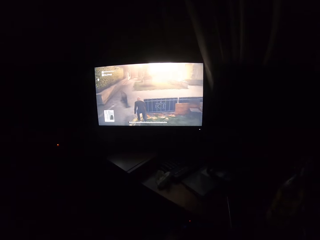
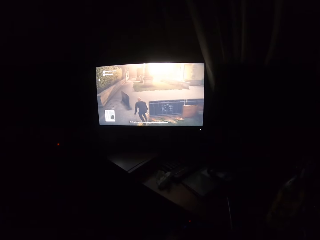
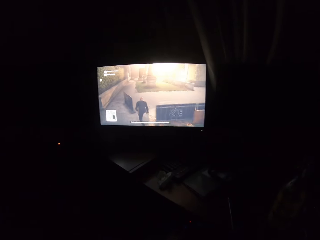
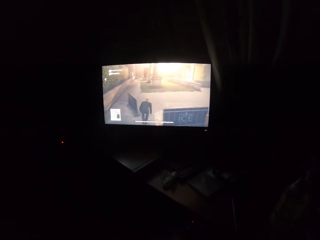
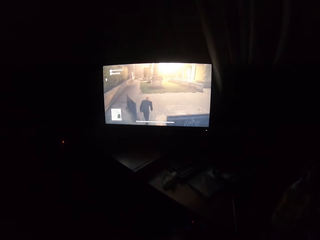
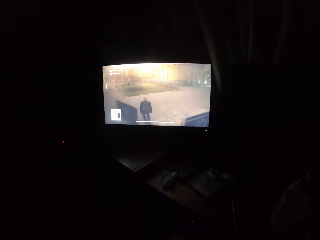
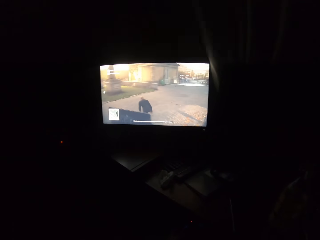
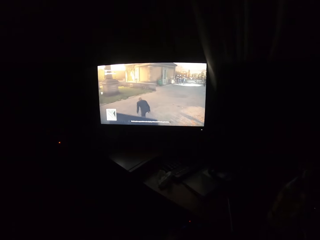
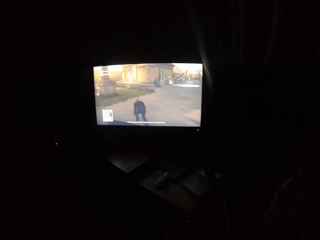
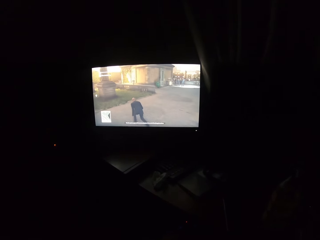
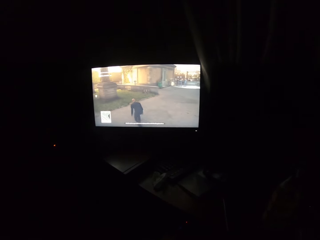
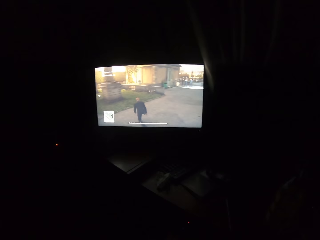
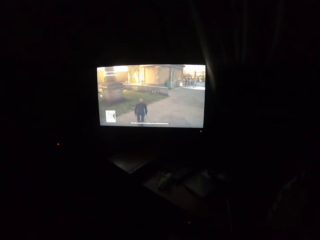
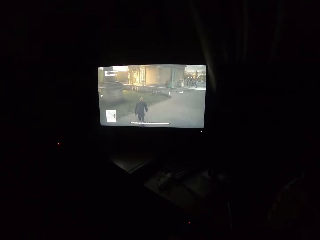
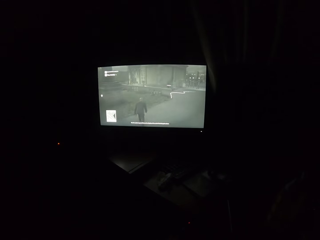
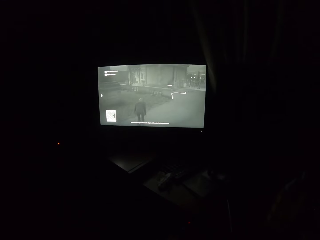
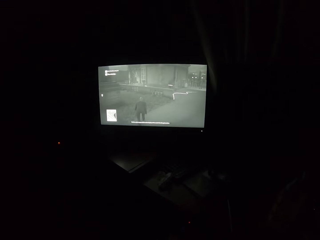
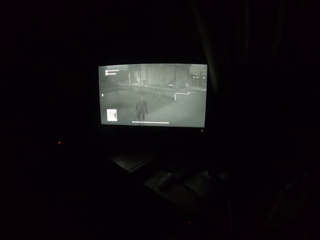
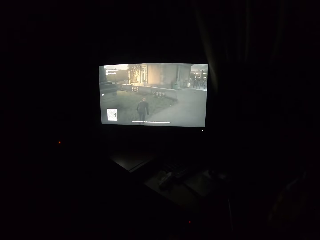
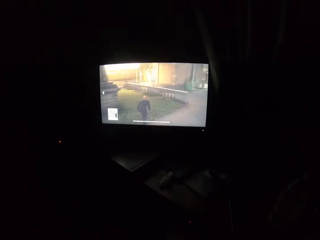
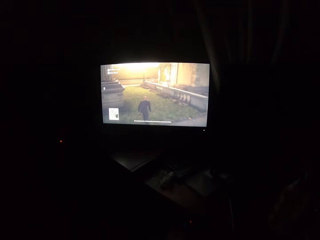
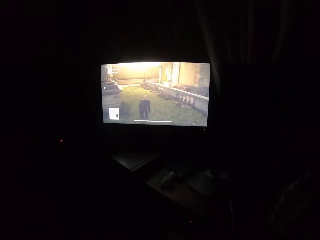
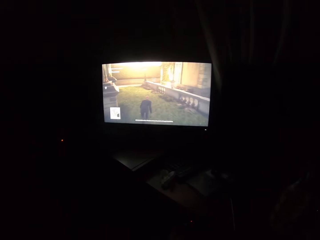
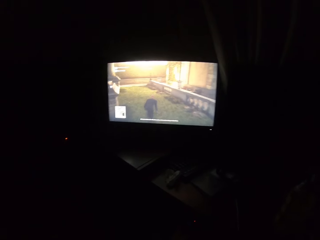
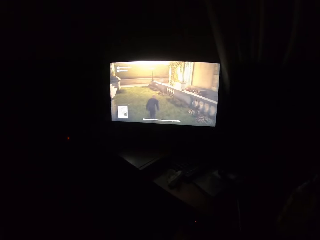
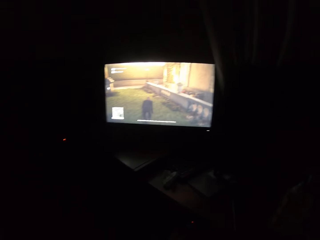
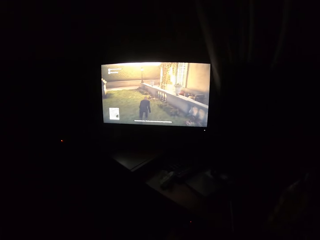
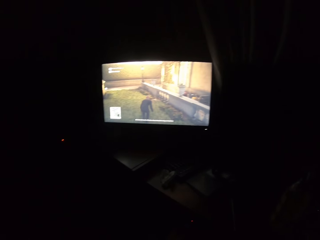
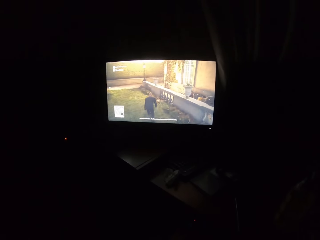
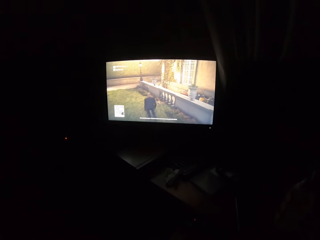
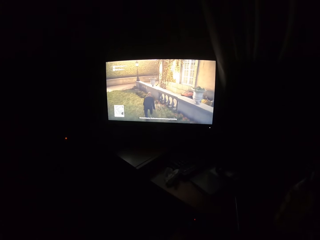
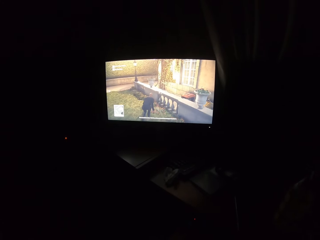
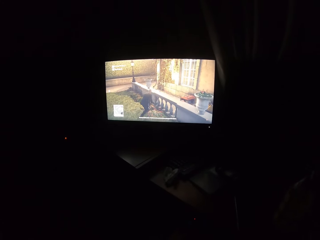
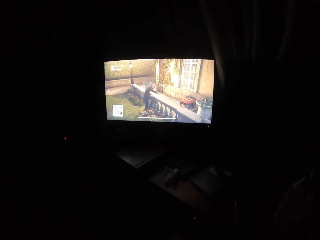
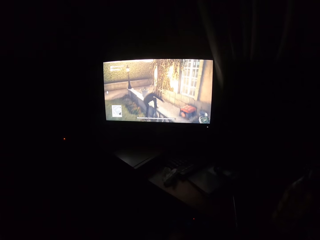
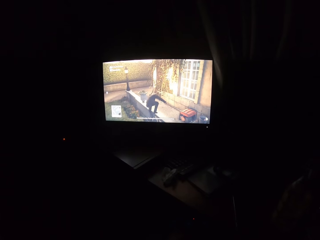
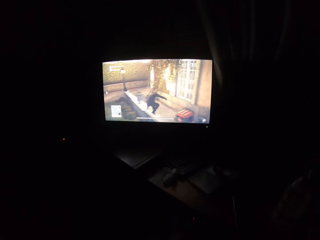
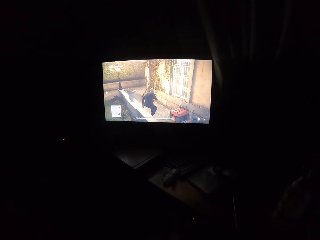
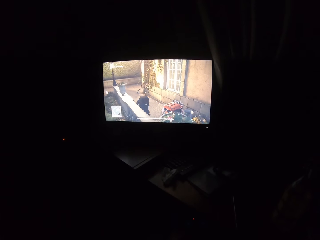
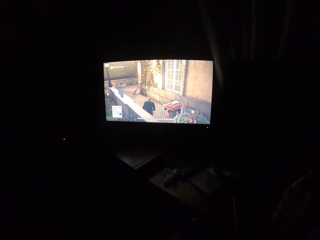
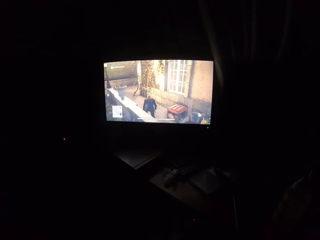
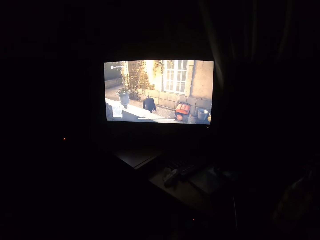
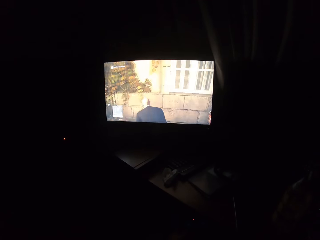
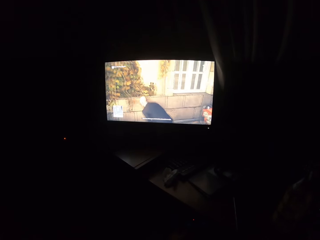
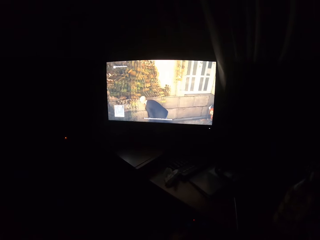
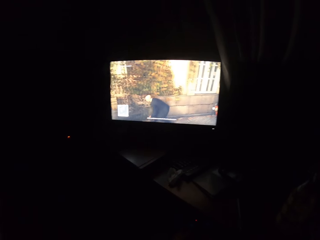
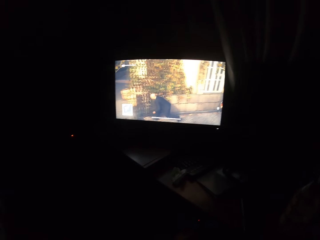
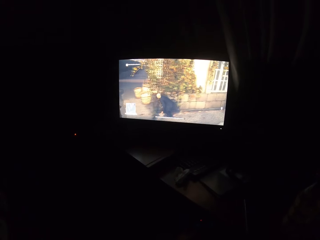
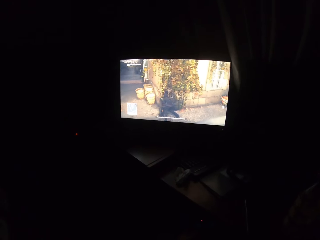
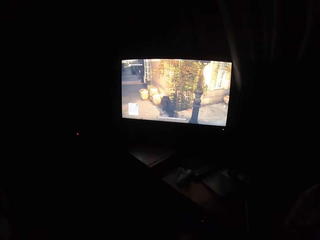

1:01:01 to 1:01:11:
The camera wearer turns to the side. They play a video game on the screen.

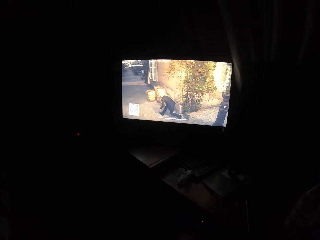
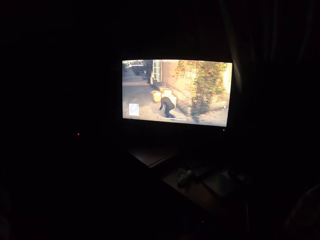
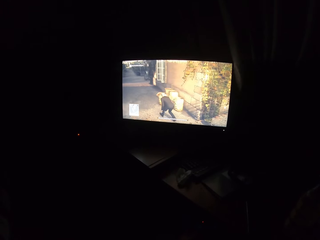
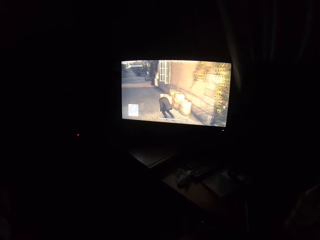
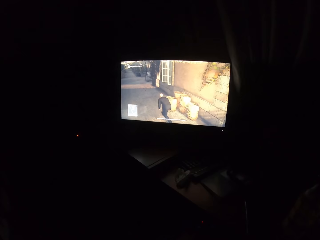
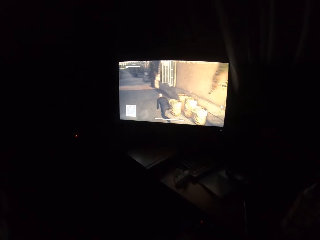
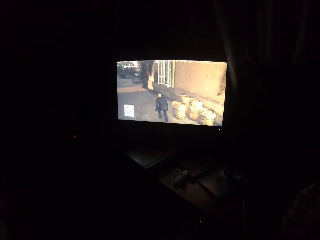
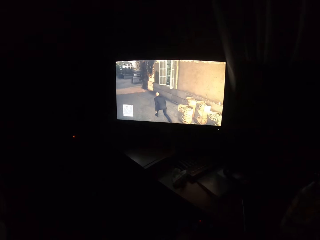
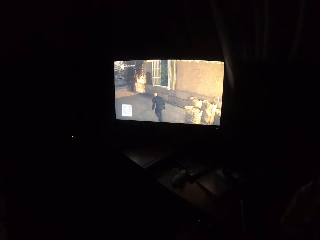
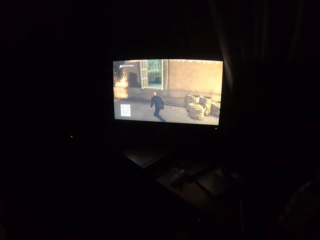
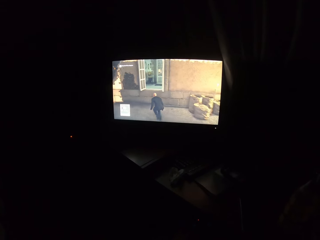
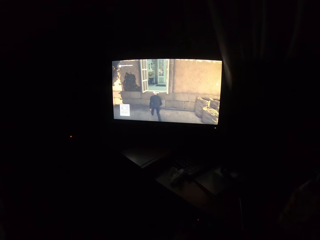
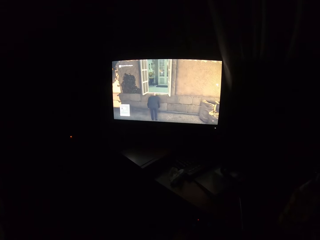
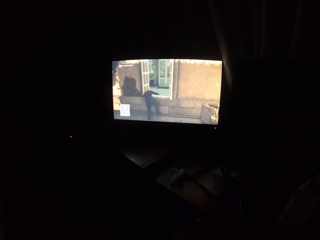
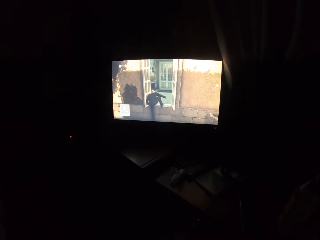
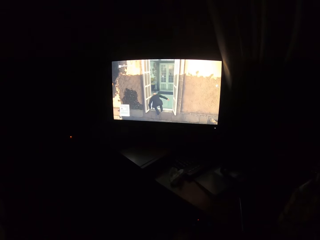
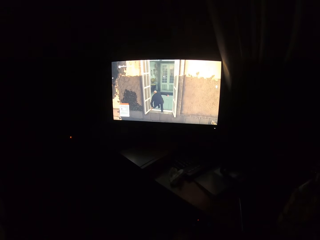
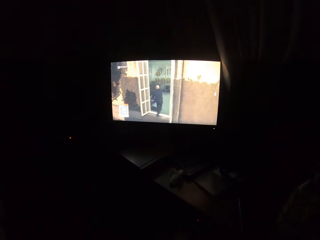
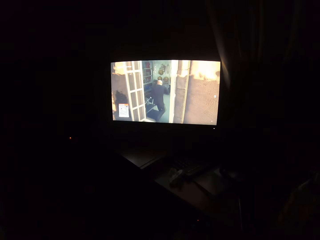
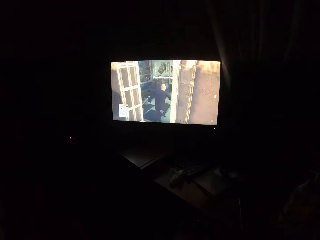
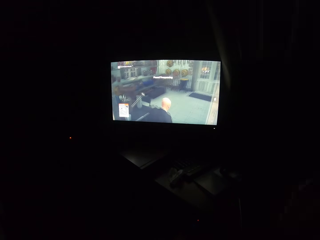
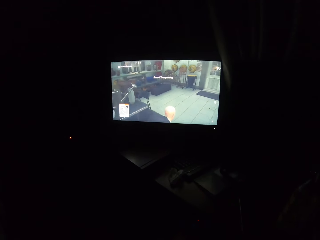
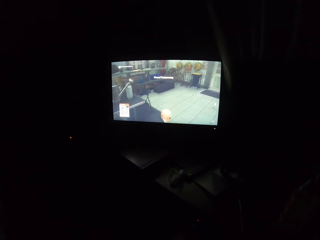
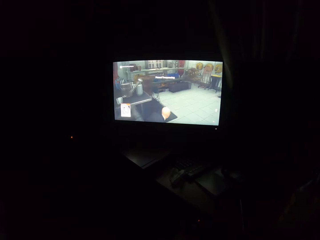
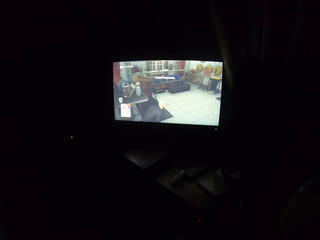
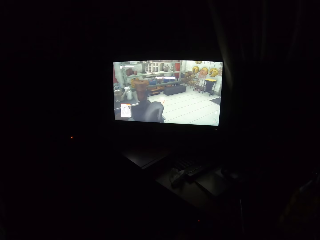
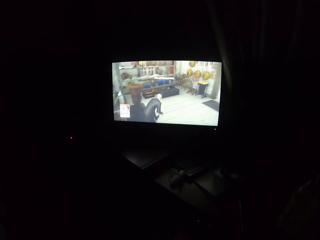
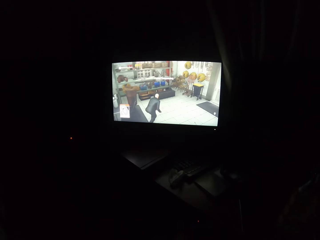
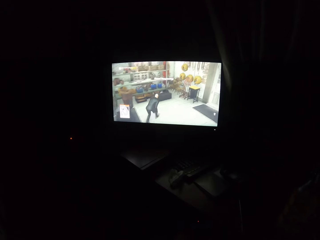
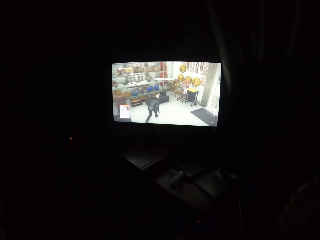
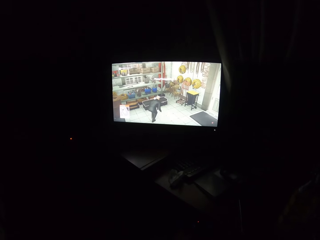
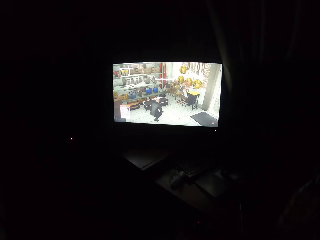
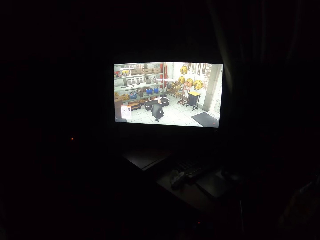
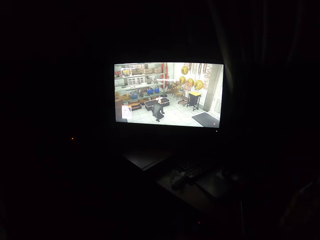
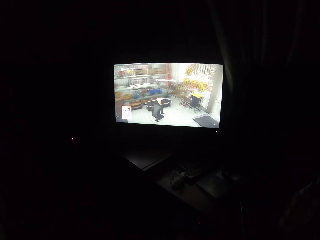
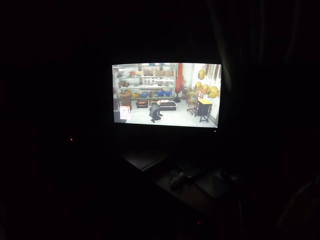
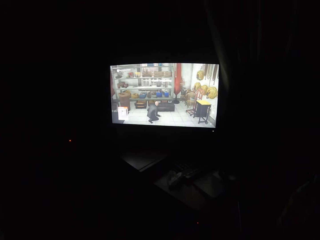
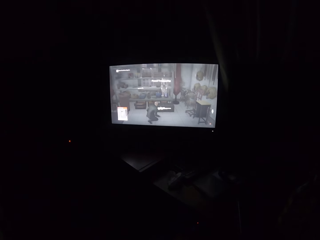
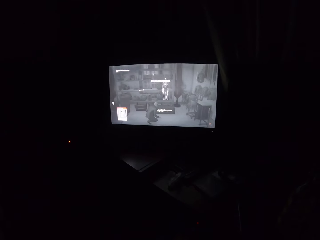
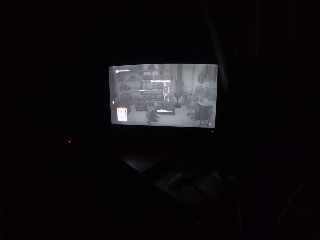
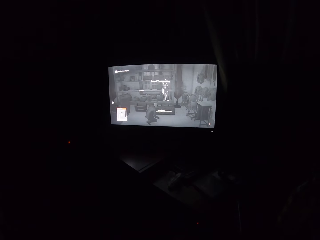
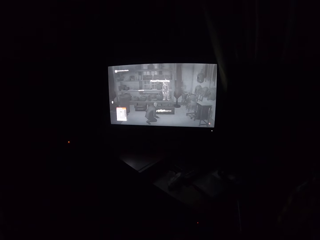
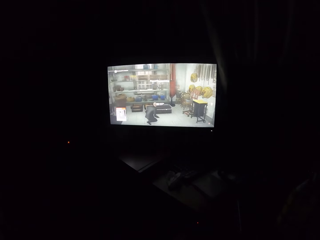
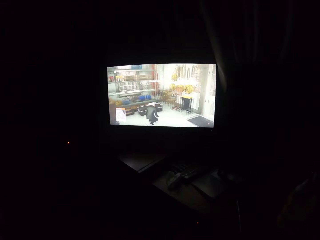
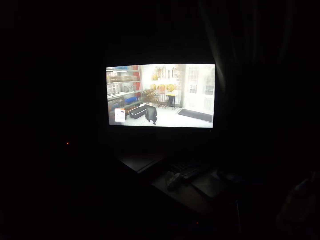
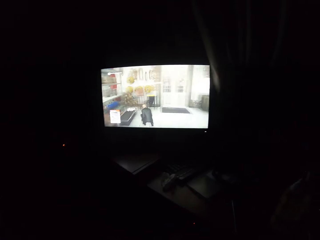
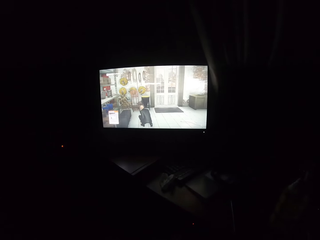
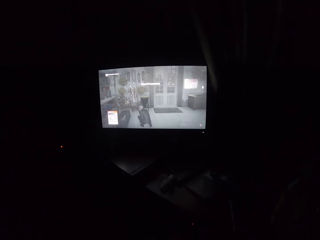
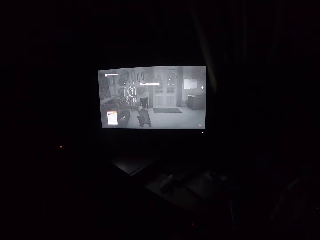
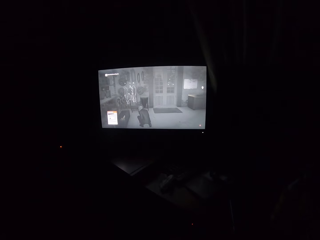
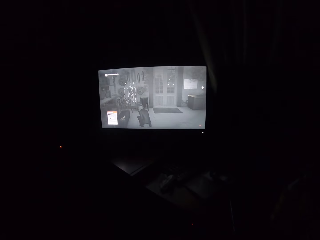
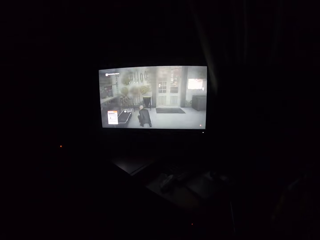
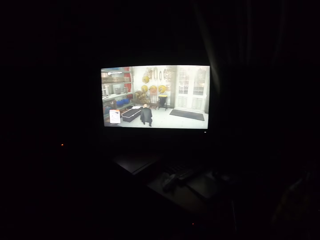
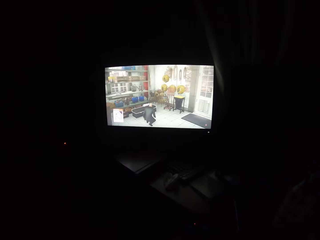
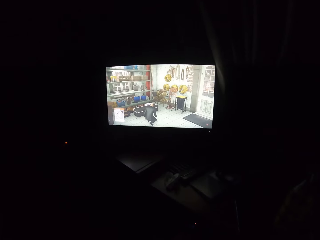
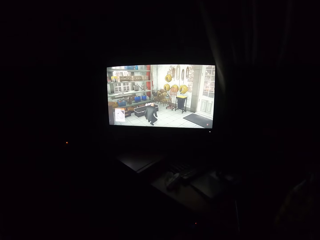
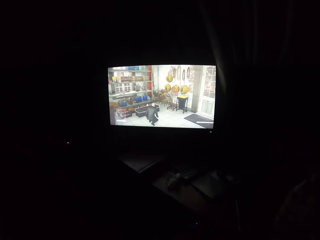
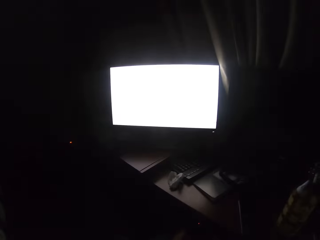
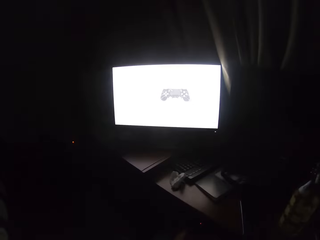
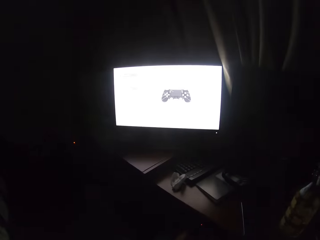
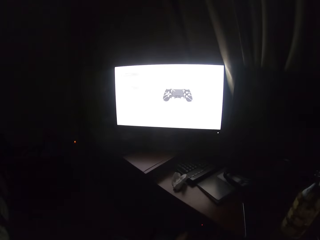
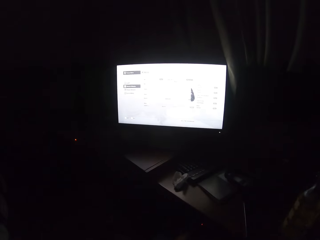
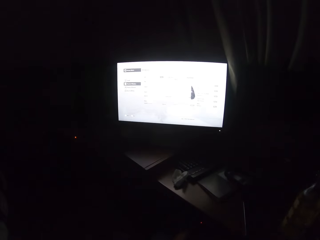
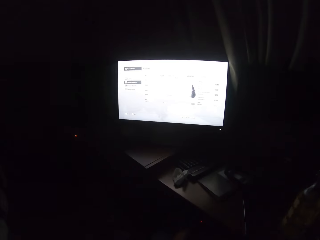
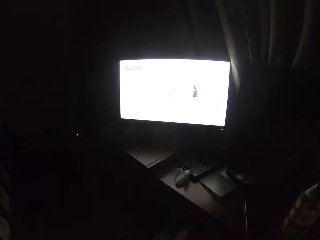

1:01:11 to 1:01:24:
The camera wearer turns to the side. They play a video game on the screen.
